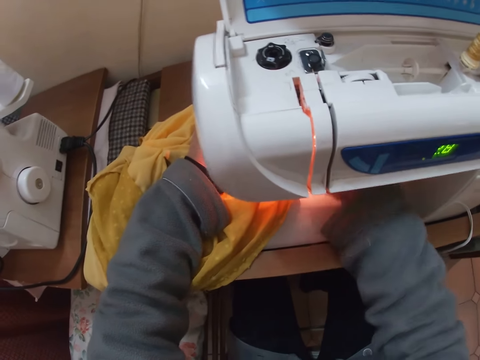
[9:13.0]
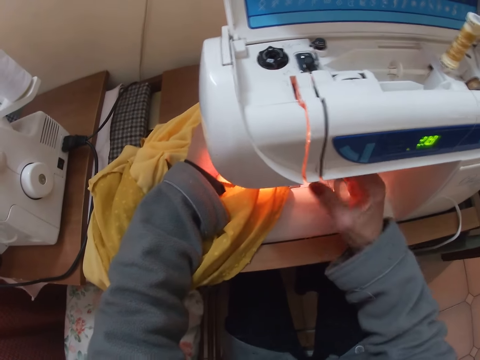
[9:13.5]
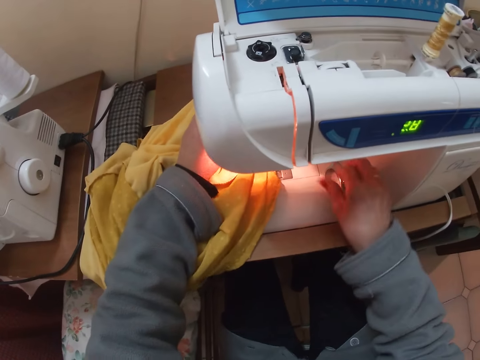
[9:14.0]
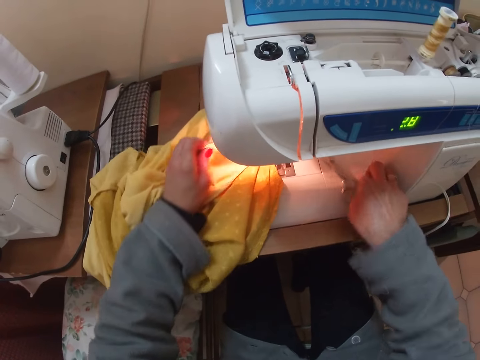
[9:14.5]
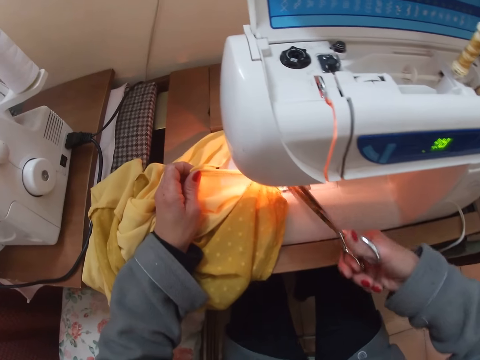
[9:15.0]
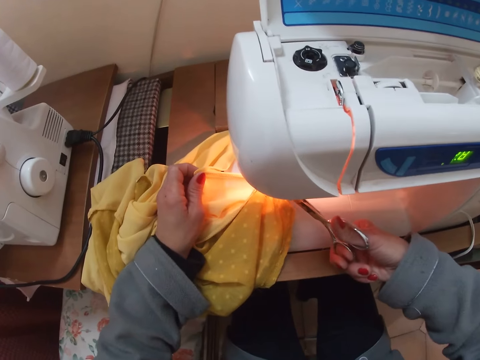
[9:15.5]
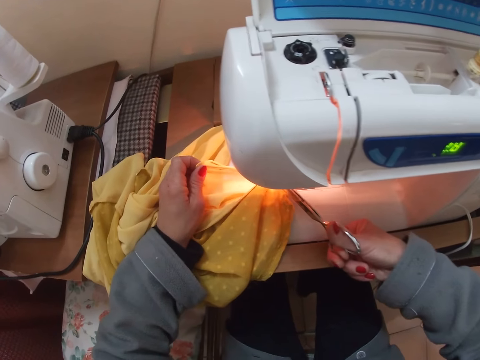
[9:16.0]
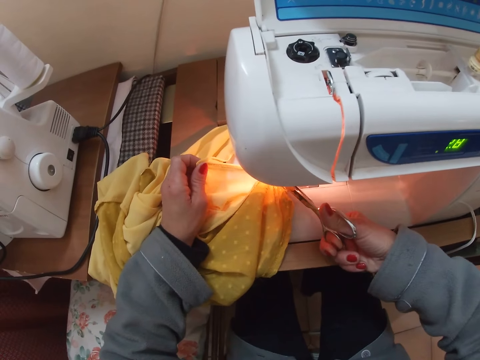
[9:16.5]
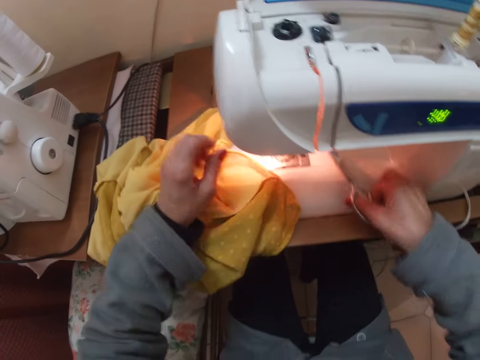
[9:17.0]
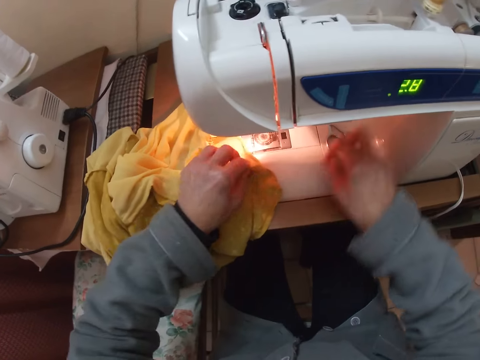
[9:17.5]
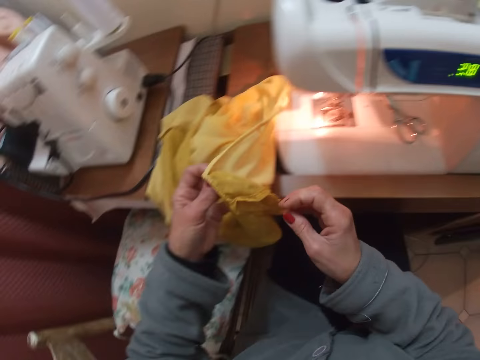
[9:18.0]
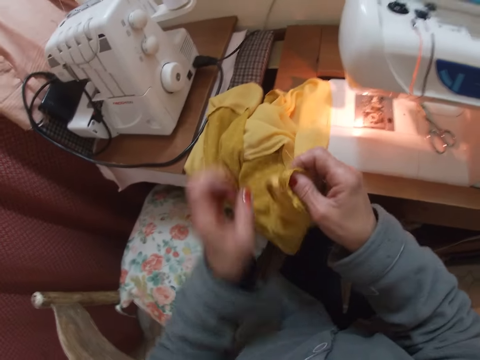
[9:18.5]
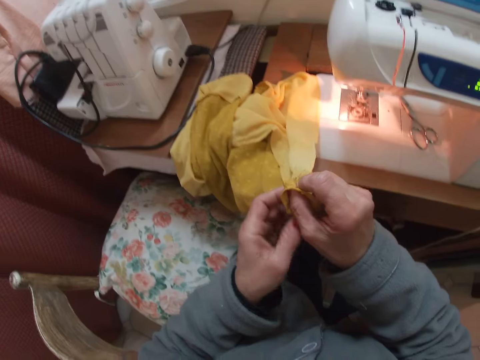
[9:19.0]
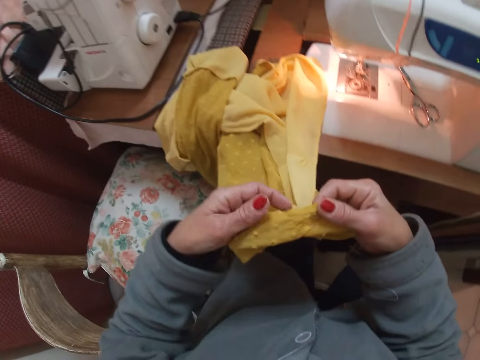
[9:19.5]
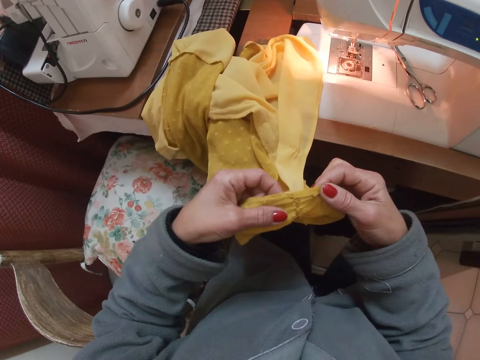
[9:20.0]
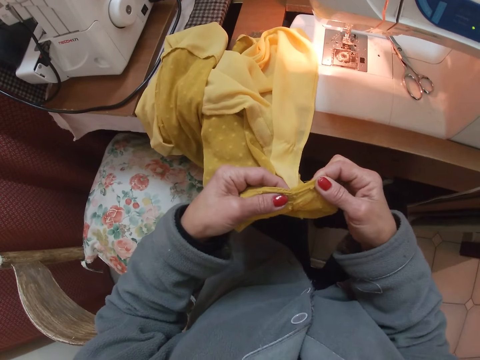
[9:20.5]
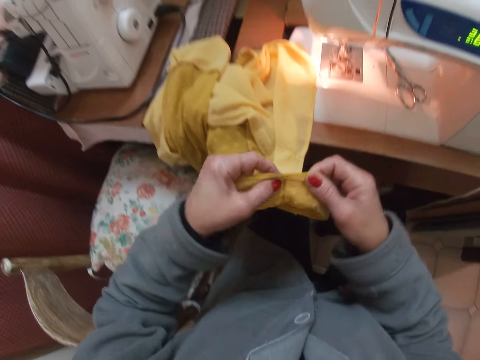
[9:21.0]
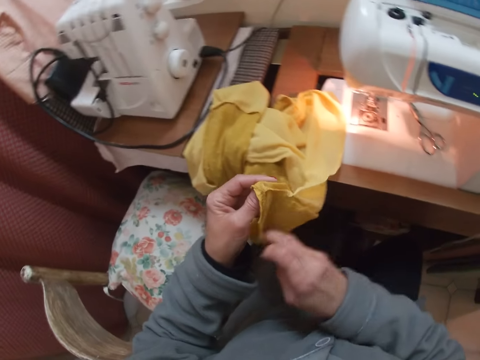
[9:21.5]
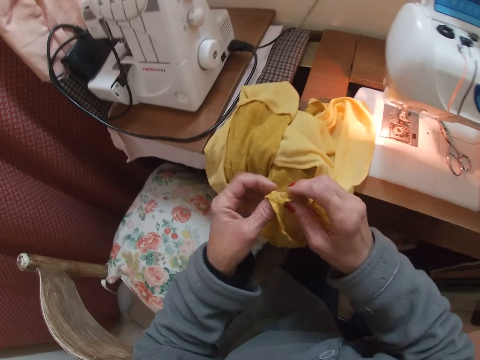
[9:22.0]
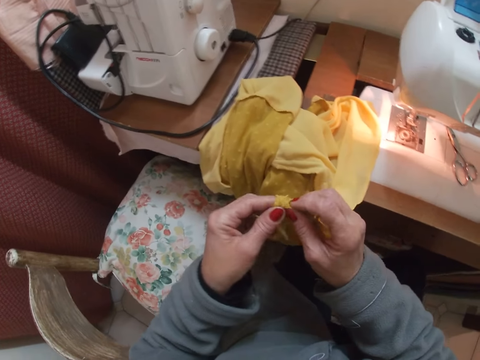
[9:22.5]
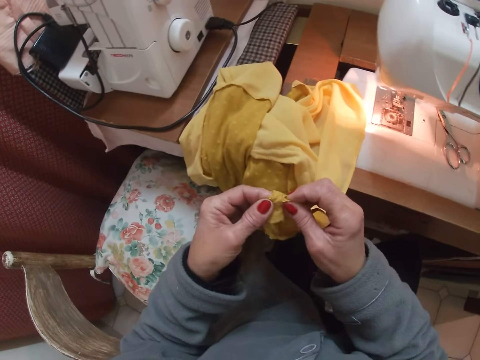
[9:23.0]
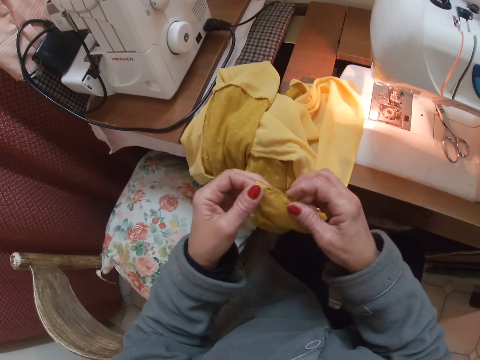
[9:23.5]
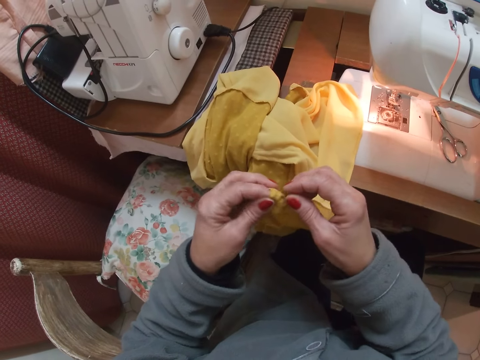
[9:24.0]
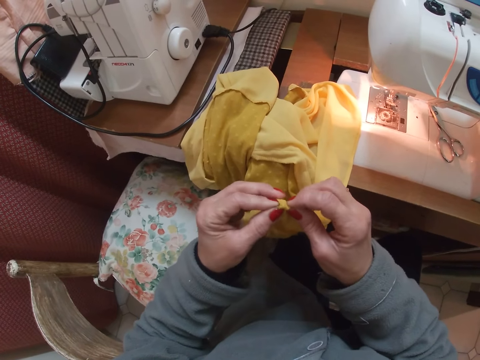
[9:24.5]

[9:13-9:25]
The camera wearer presses the presser foot lever with her right hand. She picks up the scissors from the machine. She cuts the thread from the machine and the cloth with the scissors. She places the scissors on the machine. She picks the cloth from the machine. She looks at the cloth.

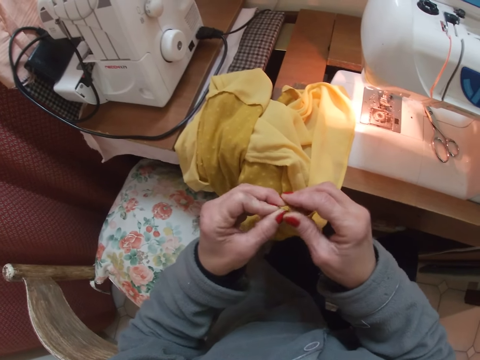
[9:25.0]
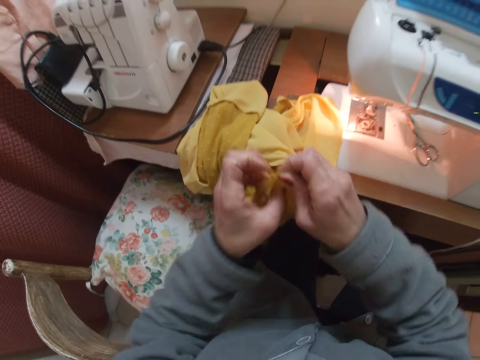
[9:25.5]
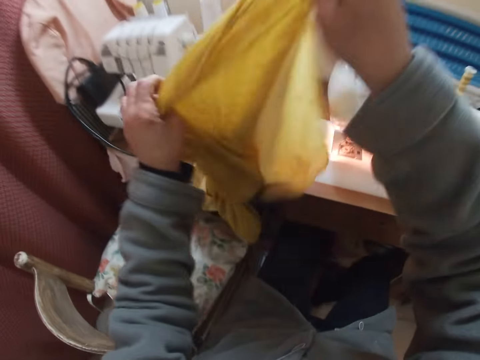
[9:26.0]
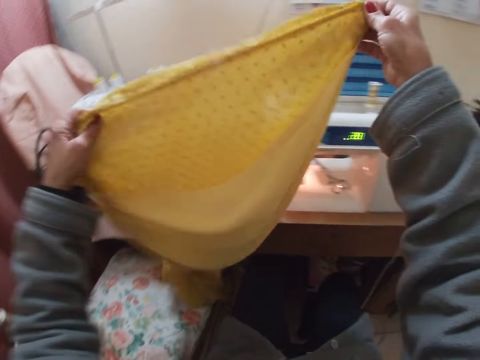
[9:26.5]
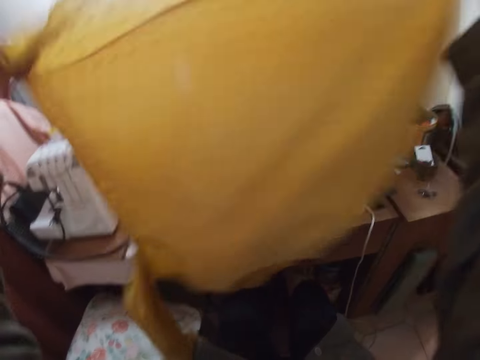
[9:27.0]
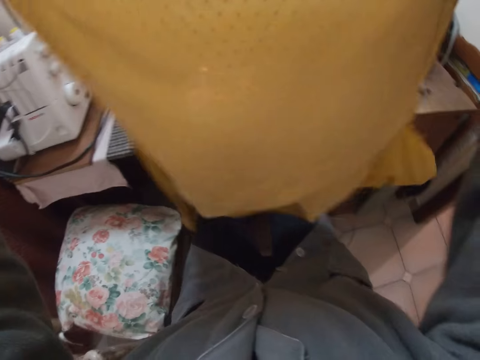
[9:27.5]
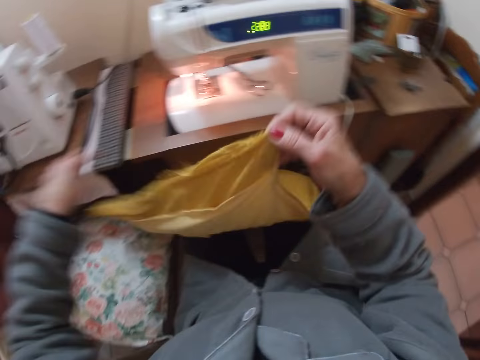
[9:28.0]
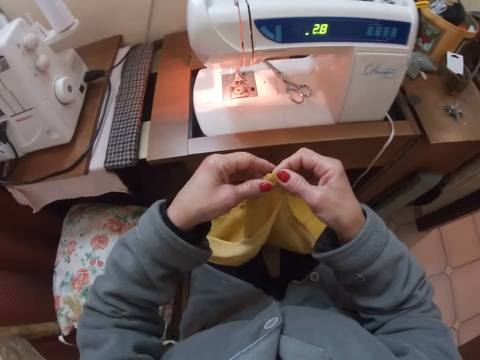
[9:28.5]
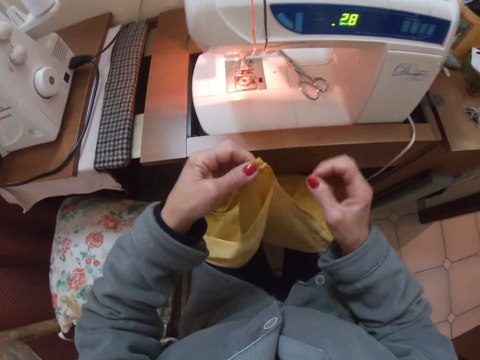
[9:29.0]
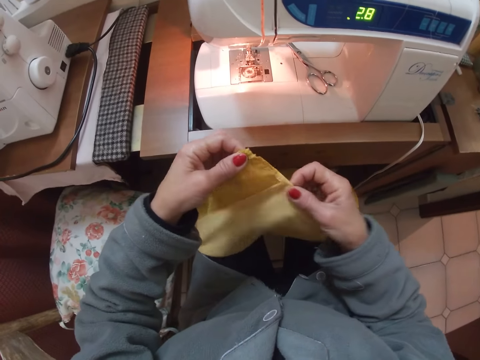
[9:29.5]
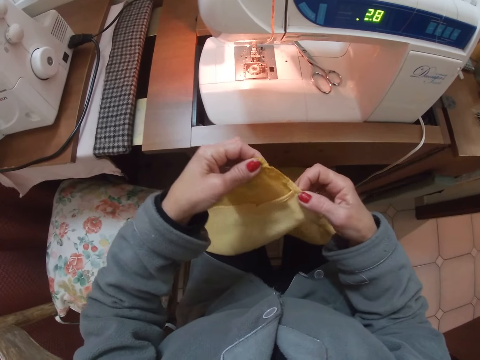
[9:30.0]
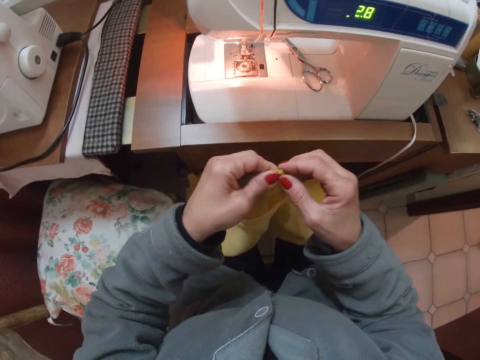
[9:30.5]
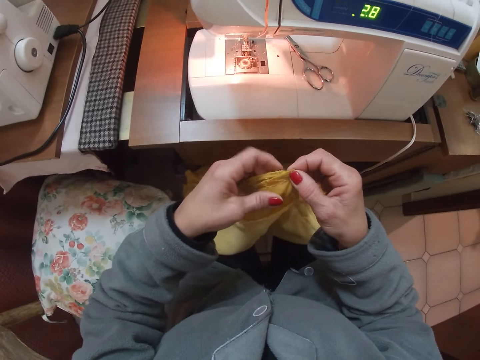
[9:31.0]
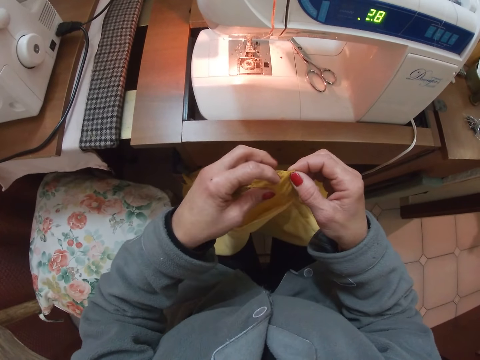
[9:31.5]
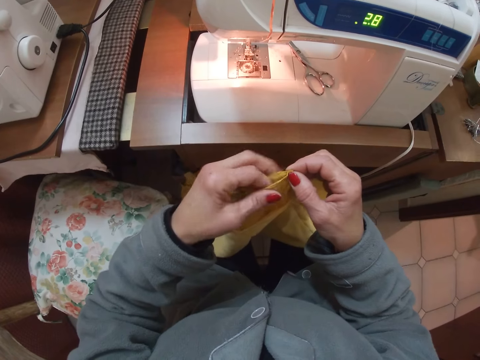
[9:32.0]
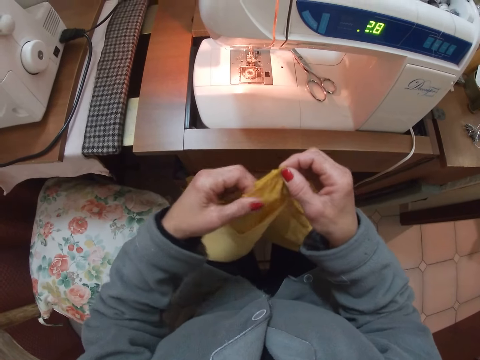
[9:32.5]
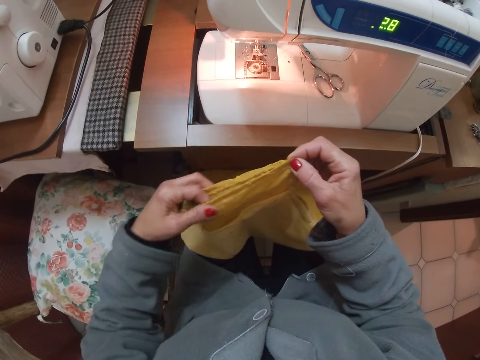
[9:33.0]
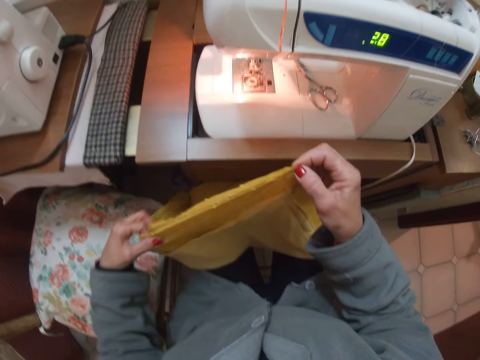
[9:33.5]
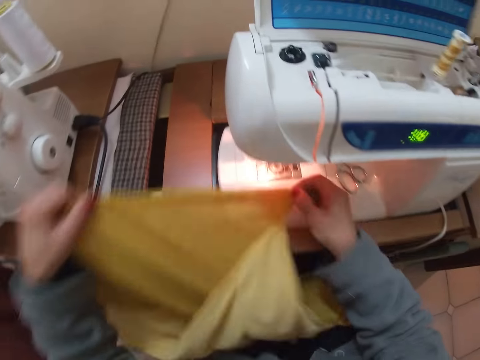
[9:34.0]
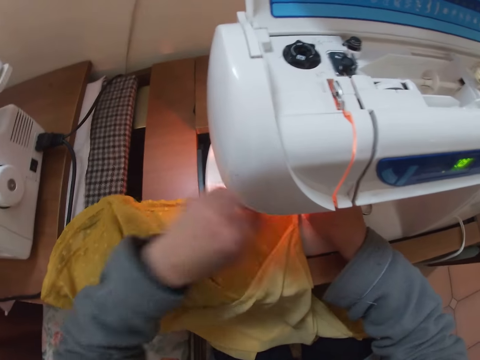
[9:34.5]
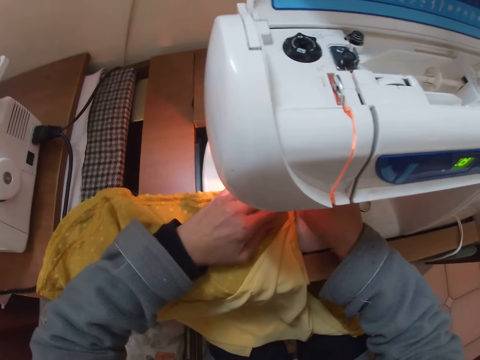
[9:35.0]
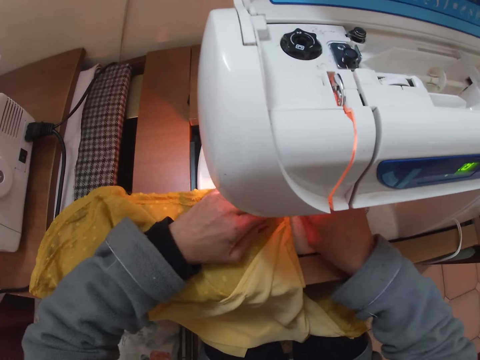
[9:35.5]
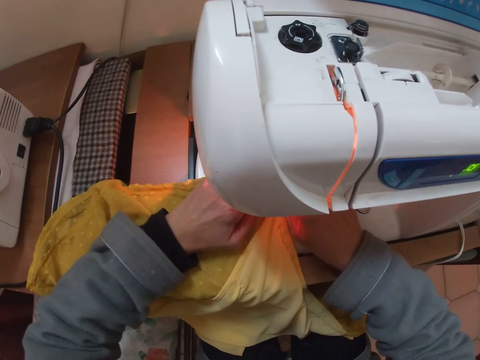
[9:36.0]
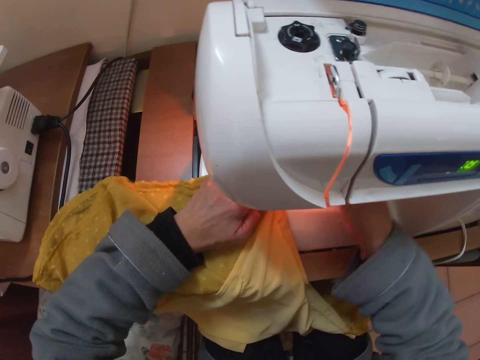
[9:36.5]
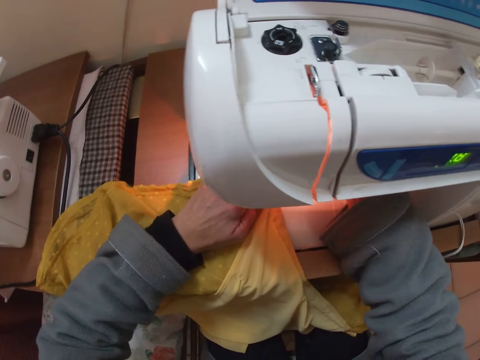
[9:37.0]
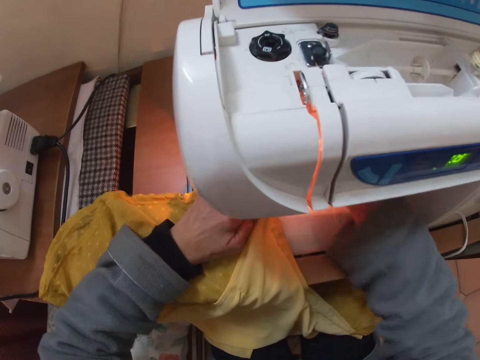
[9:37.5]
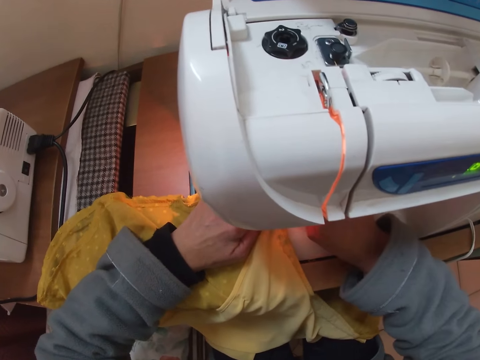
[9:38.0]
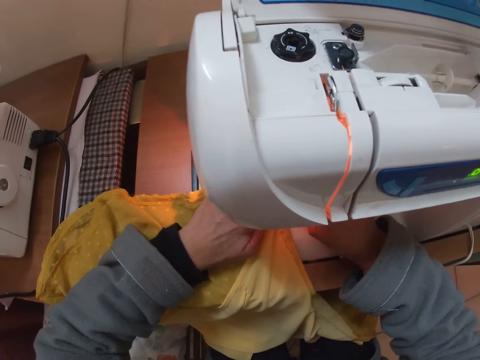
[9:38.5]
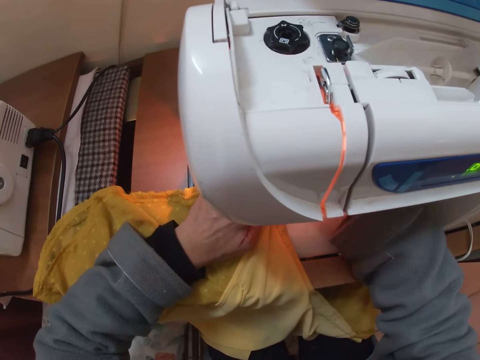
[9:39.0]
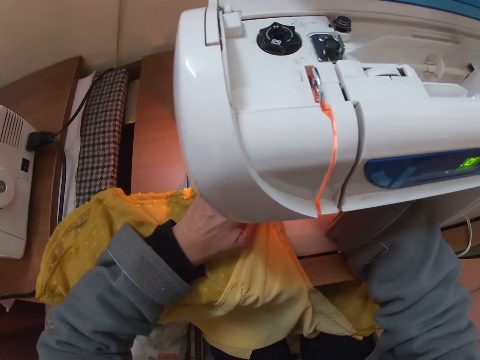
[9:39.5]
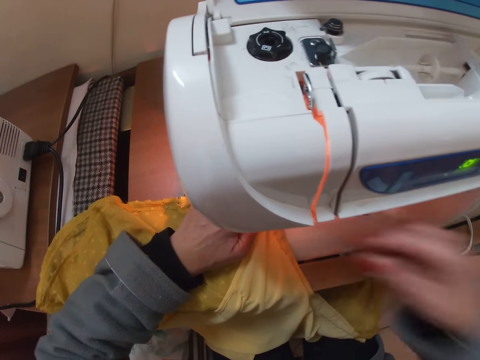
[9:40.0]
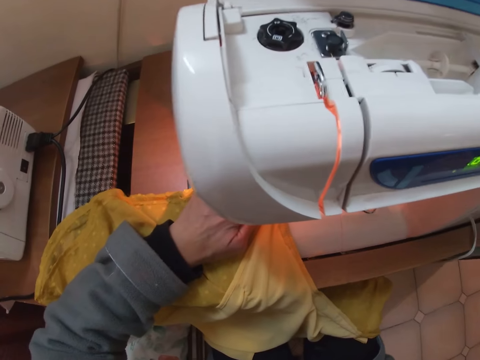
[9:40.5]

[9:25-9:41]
The camera wearer lifts the cloth. She places the cloth on her laps. She looks at the cloth. She places the cloth on the machine. She presses the lever foot presser with her right hand. She holds the part of the machine.
